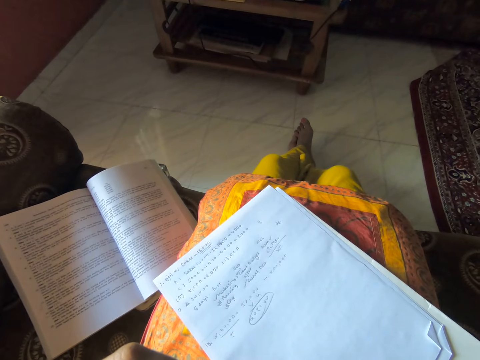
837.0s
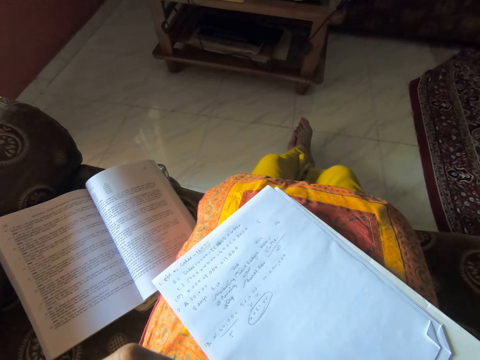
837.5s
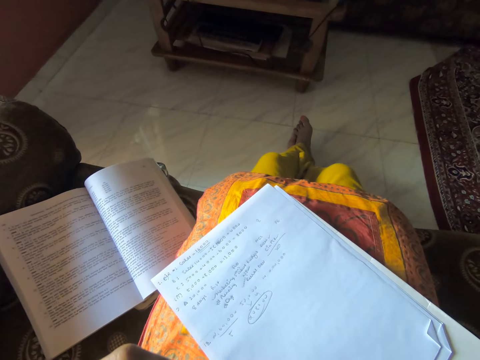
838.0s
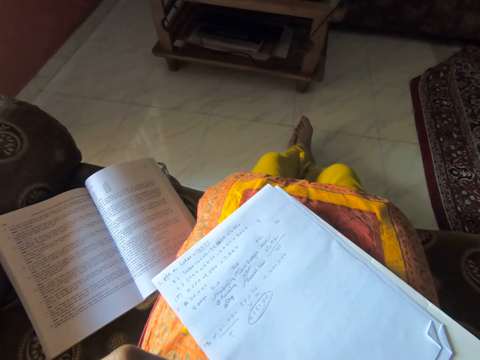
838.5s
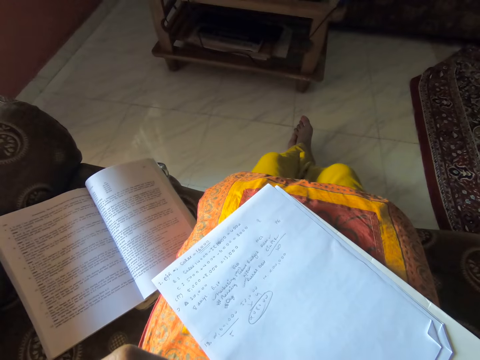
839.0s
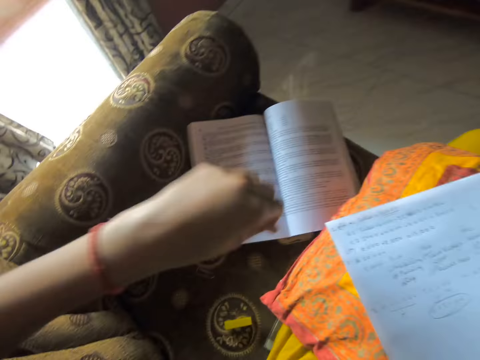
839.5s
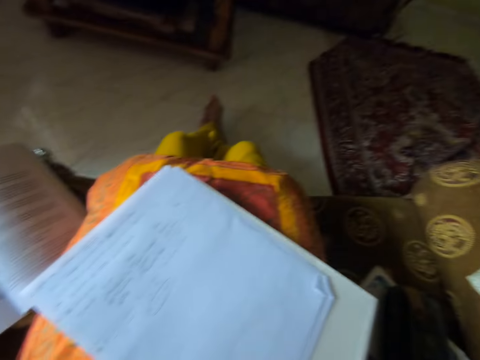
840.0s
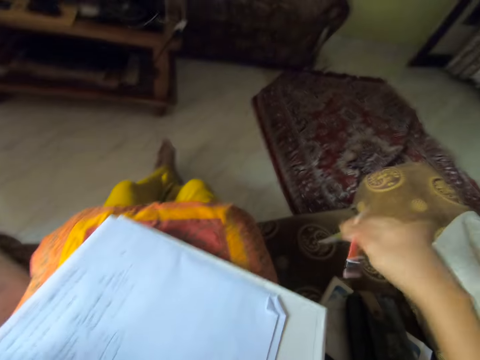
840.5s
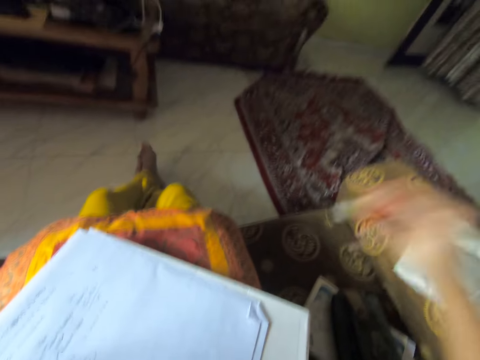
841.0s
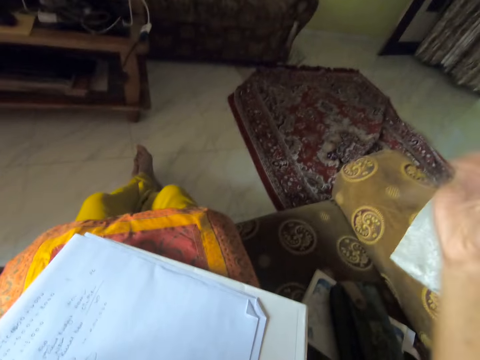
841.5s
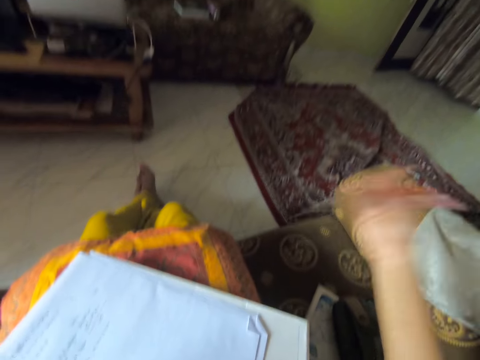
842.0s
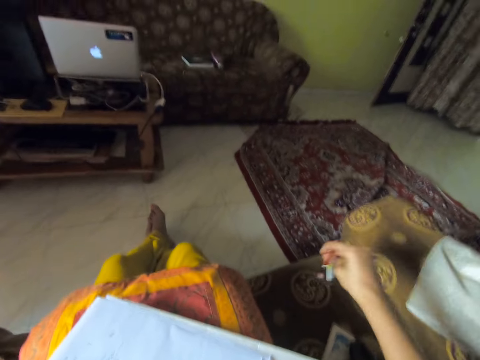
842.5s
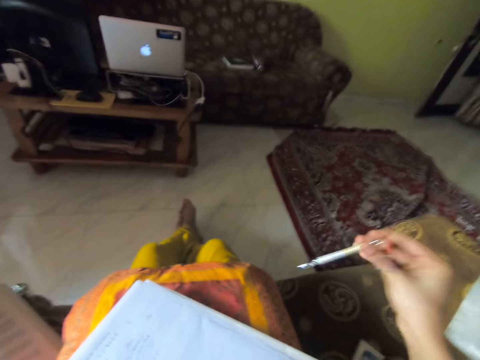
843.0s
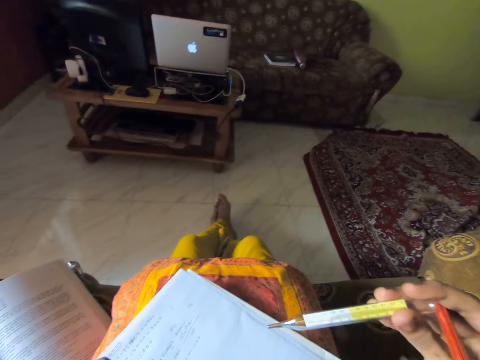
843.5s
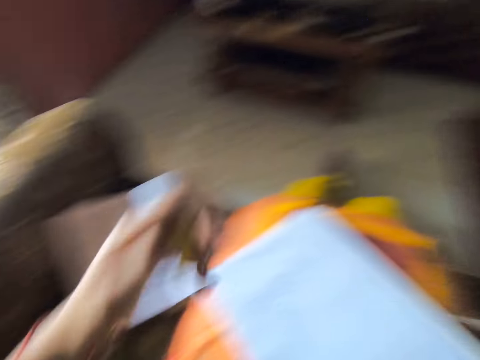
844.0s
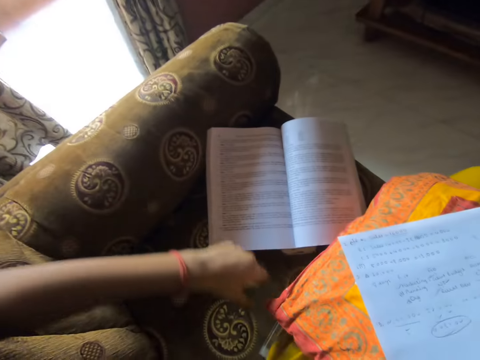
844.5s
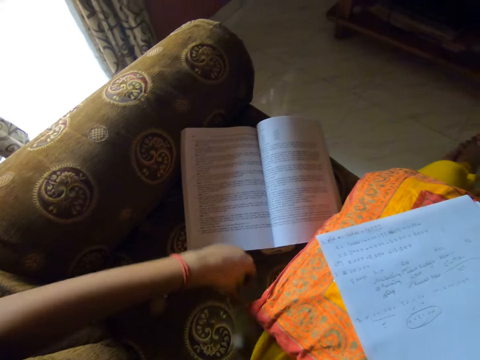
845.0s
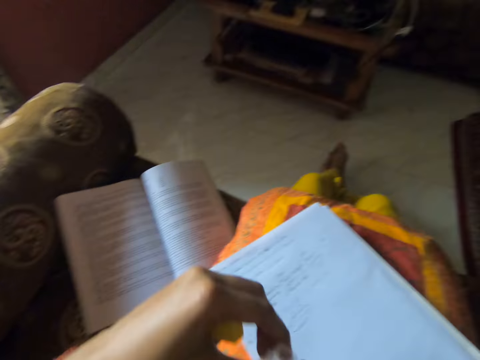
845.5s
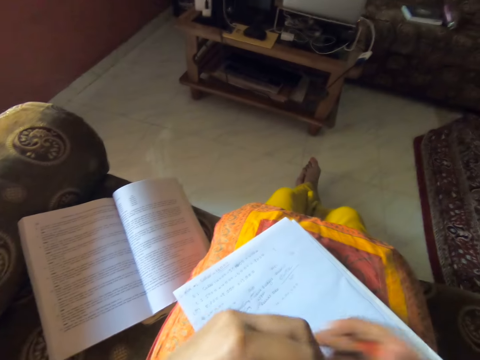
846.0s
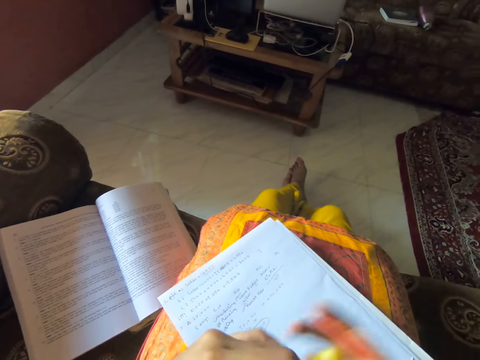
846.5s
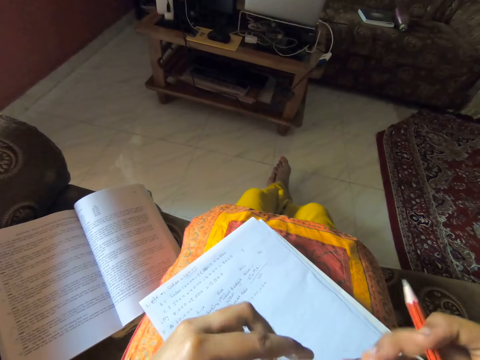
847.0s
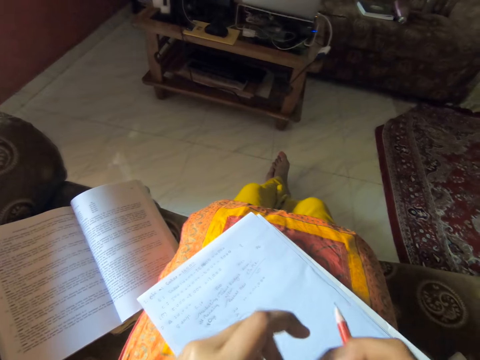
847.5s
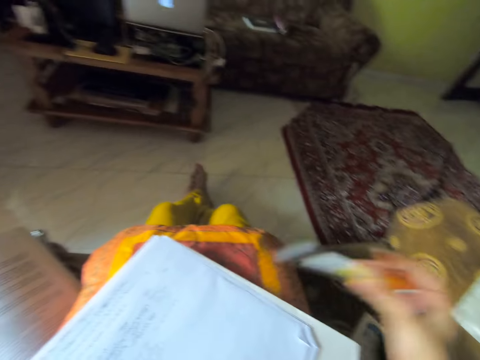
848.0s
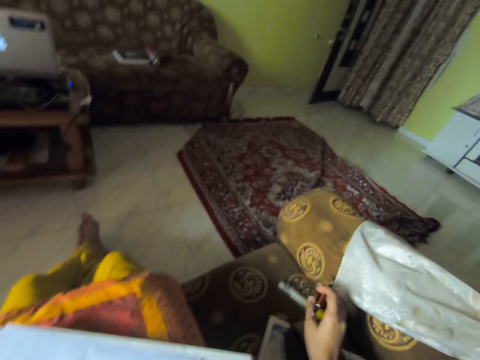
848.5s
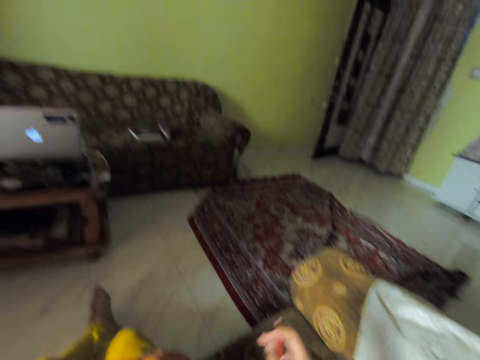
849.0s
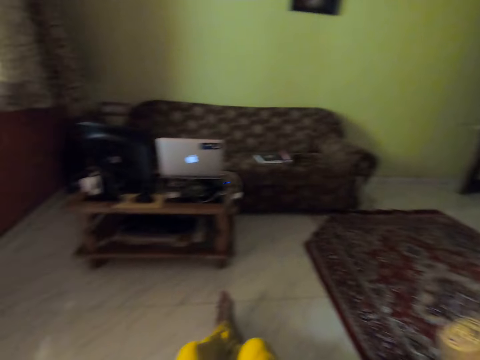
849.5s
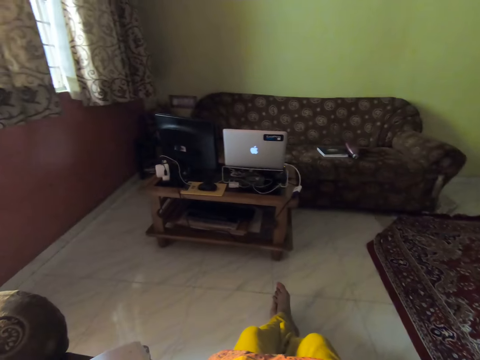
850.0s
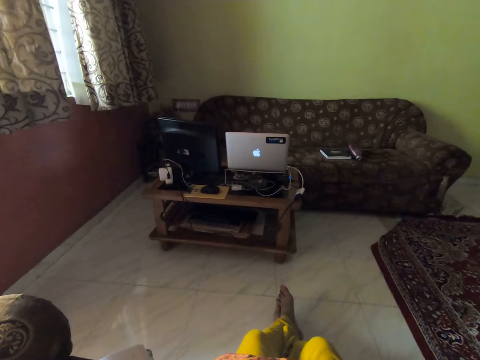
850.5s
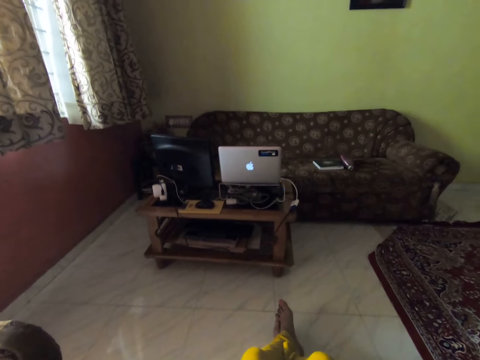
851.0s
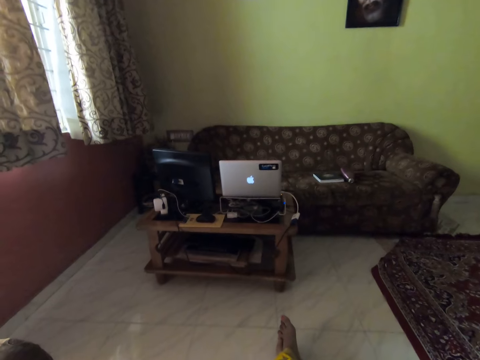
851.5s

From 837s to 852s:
The camera wearer shakes the pen. They pick up a lid. They close the pen. They put the pen on the seat. They look around.

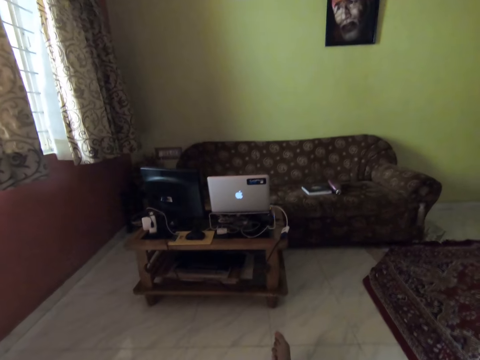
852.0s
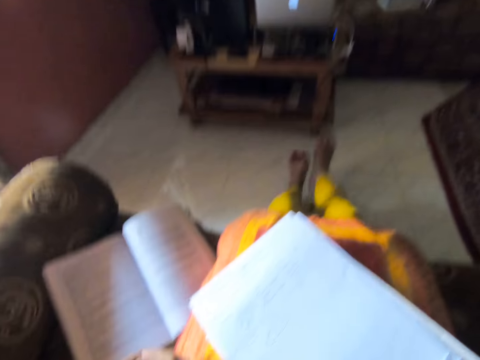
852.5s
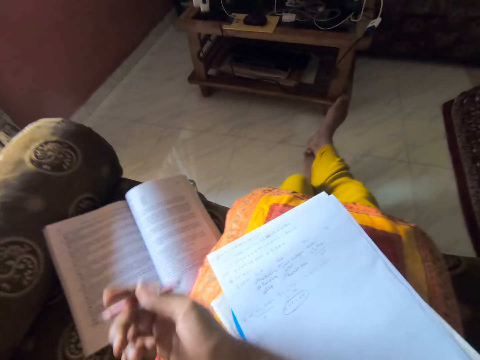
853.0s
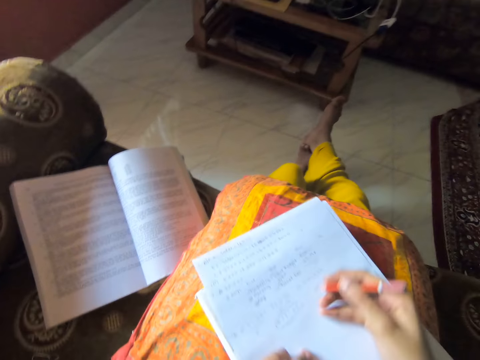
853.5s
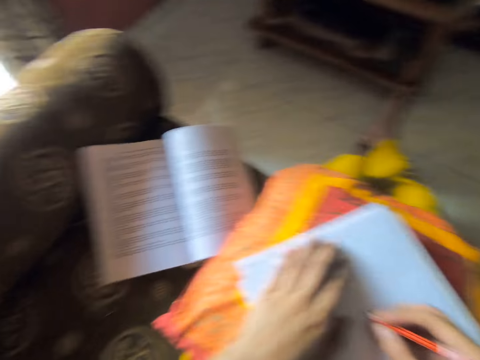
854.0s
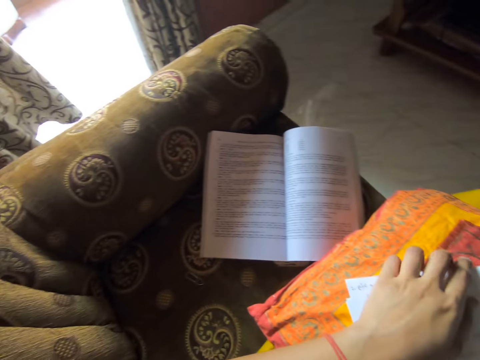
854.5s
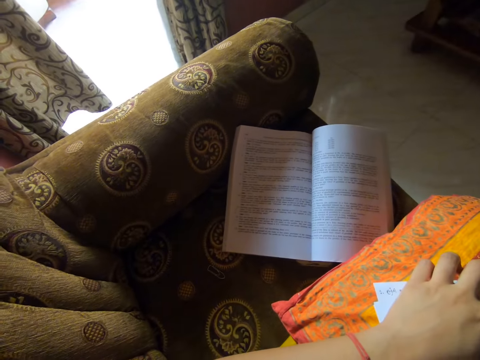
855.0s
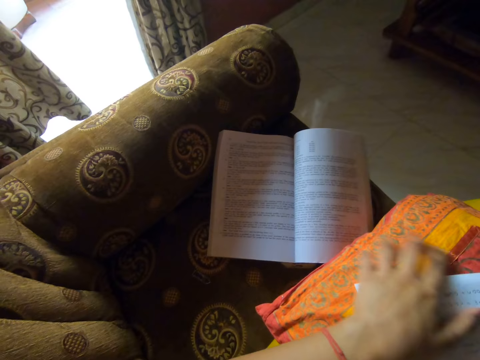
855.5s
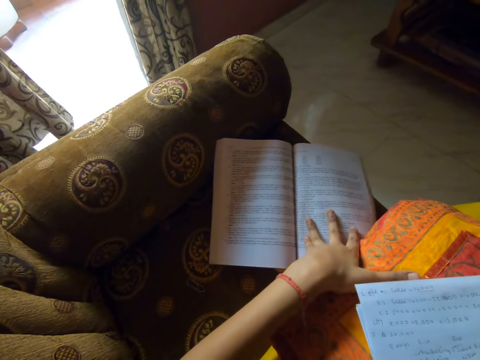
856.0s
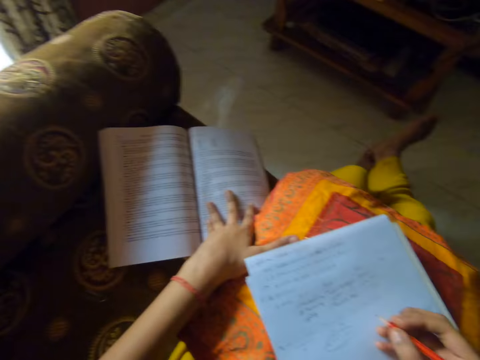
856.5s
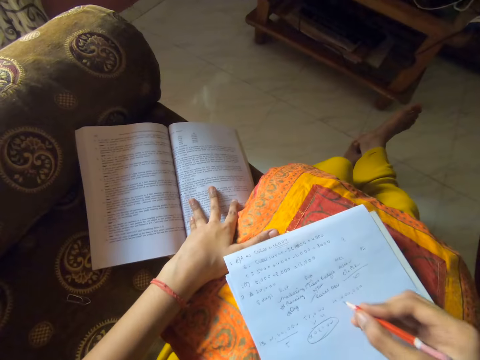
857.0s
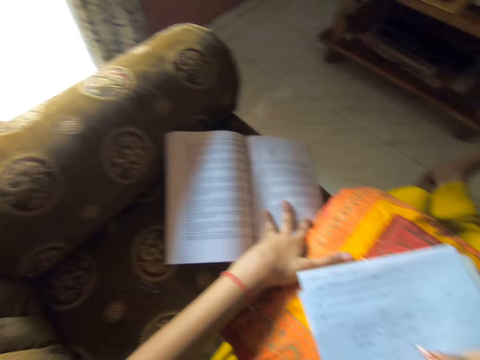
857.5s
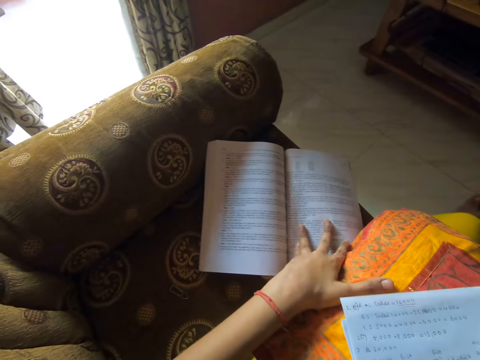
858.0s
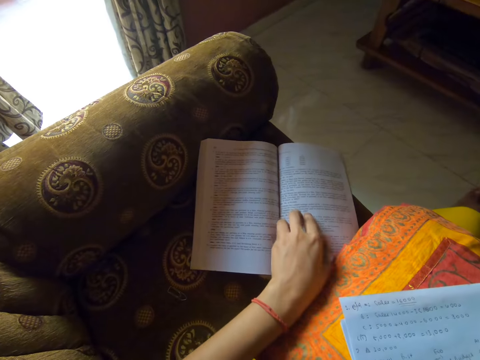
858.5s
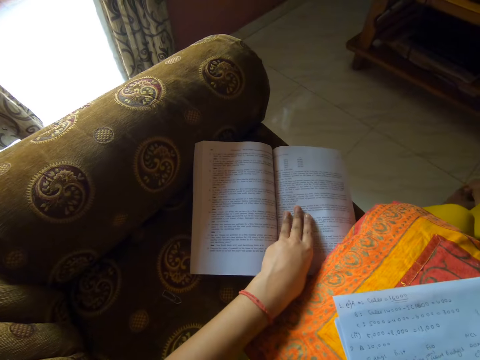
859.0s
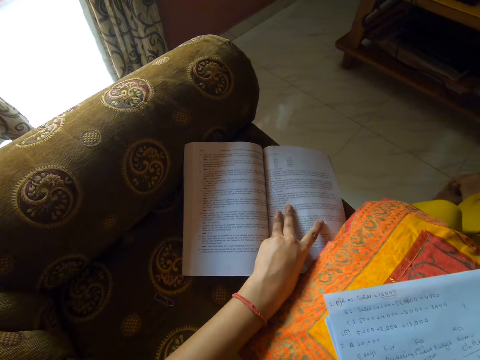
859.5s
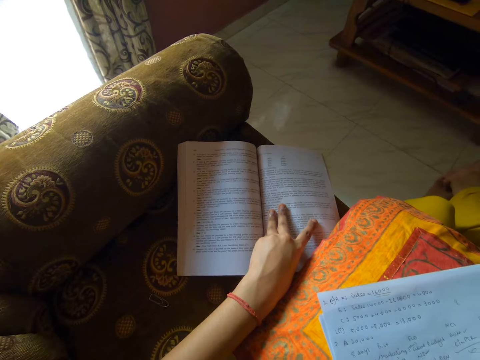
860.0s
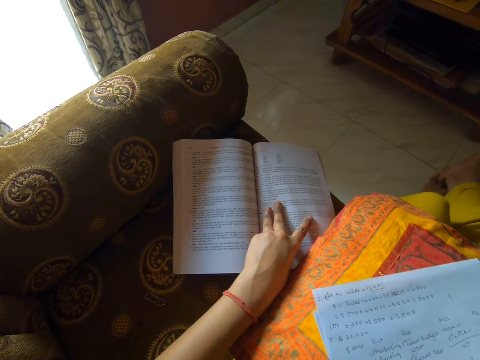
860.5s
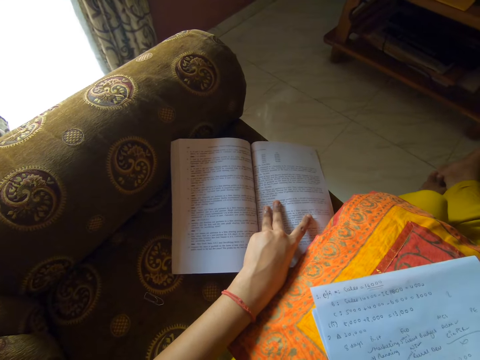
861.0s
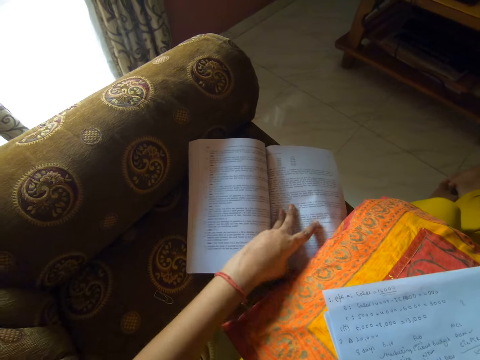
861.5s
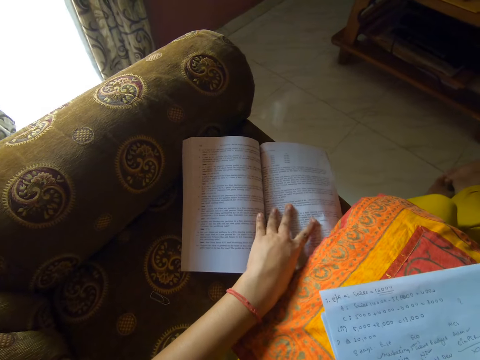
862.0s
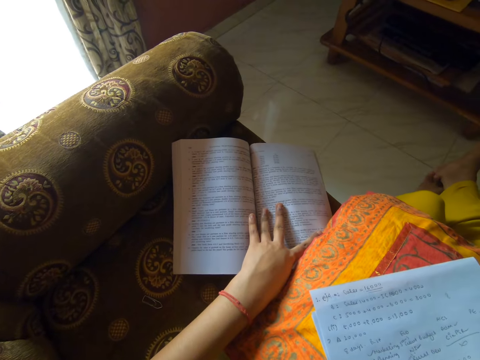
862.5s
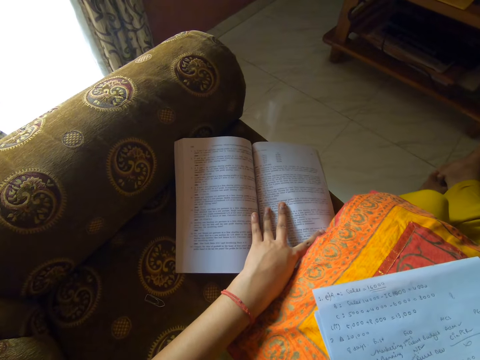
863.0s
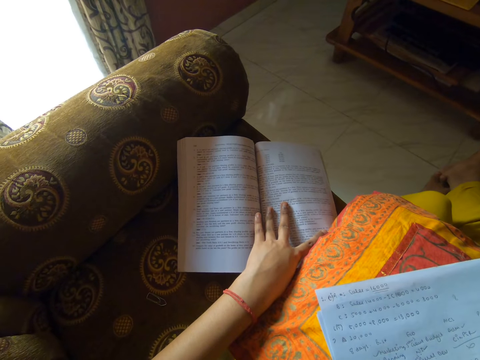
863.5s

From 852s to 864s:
The camera wearer writes on the paper. They touch the book. They read the book. They write on the paper.
